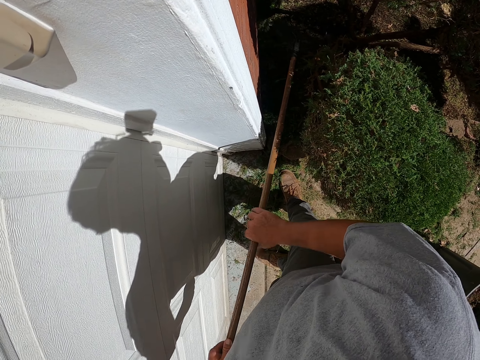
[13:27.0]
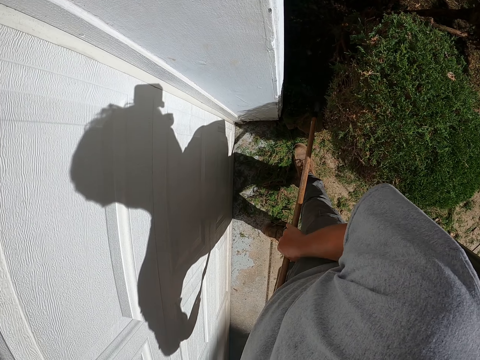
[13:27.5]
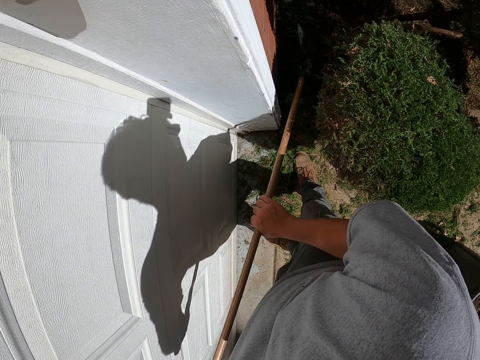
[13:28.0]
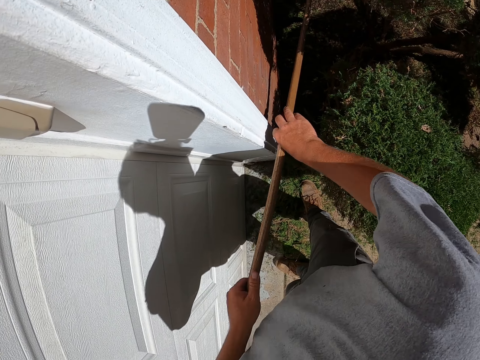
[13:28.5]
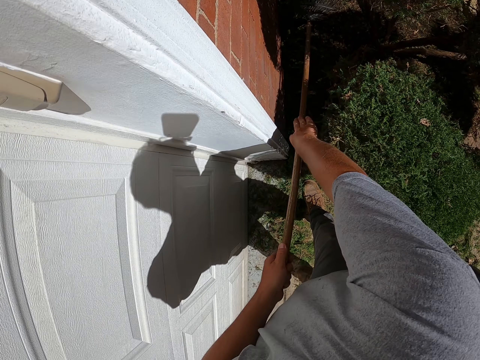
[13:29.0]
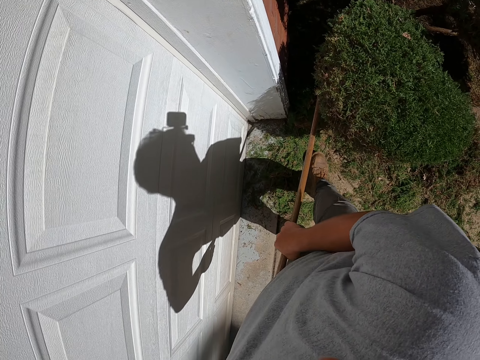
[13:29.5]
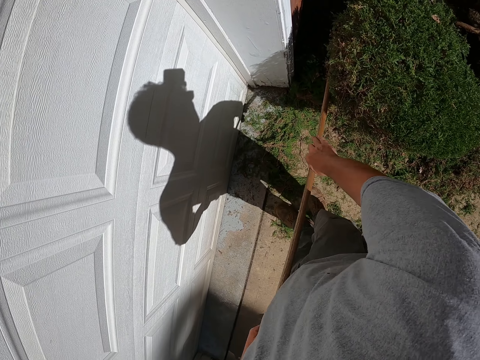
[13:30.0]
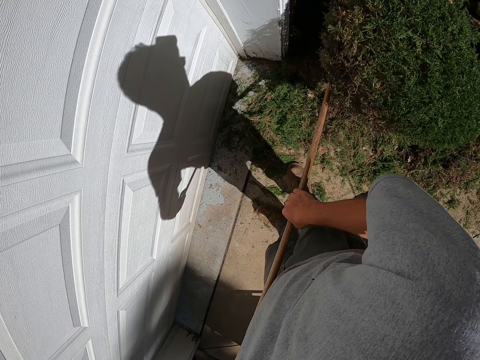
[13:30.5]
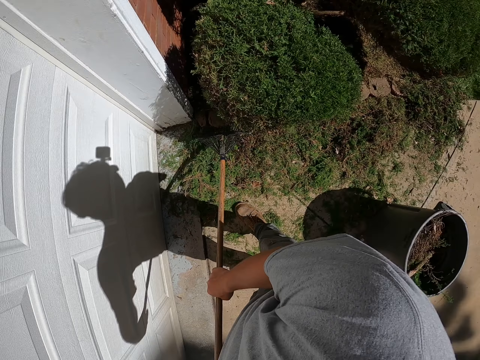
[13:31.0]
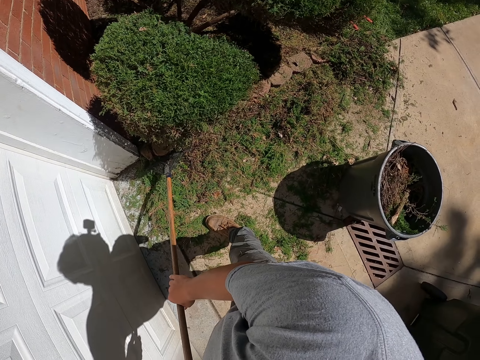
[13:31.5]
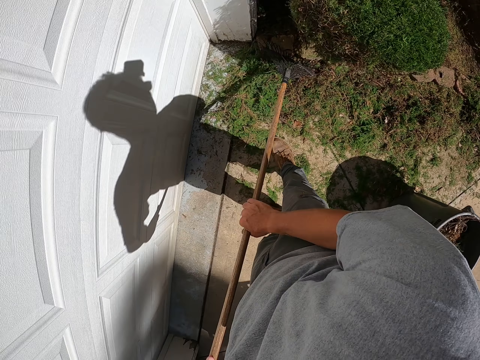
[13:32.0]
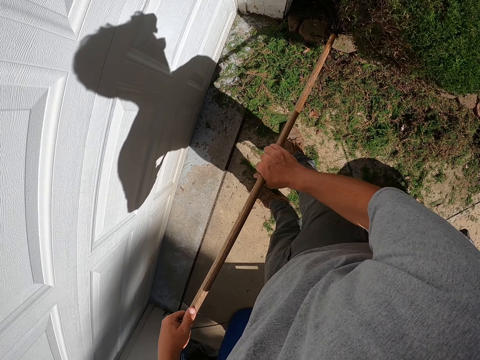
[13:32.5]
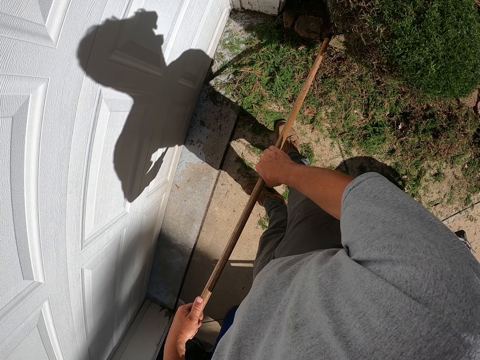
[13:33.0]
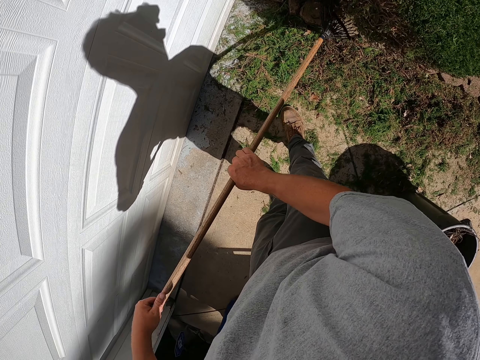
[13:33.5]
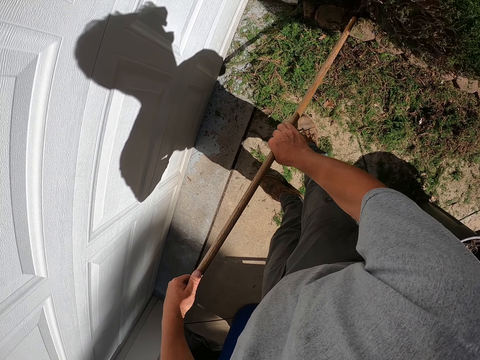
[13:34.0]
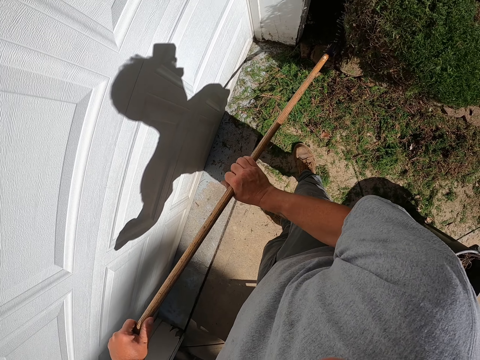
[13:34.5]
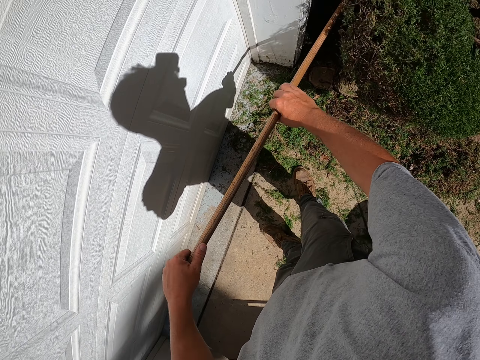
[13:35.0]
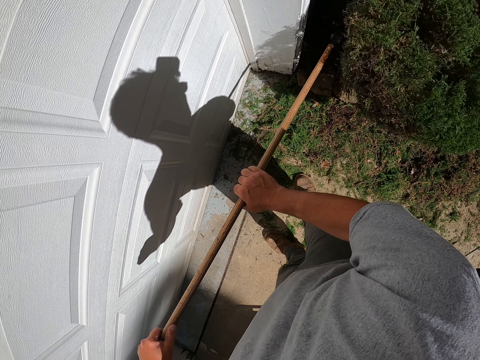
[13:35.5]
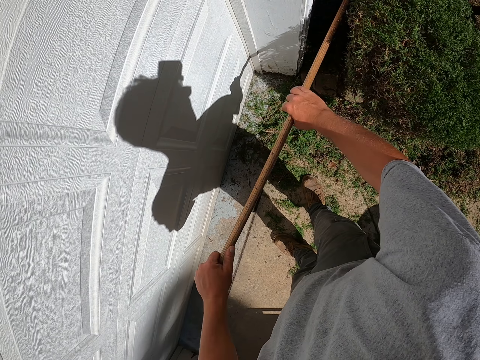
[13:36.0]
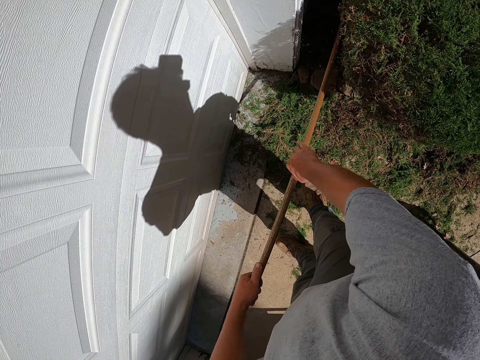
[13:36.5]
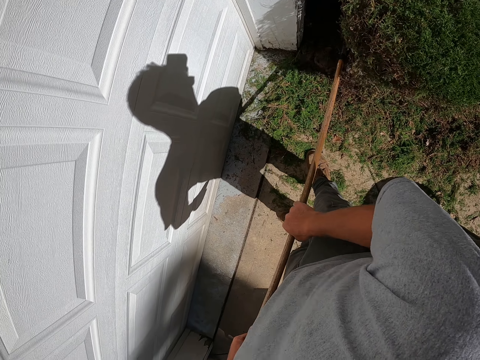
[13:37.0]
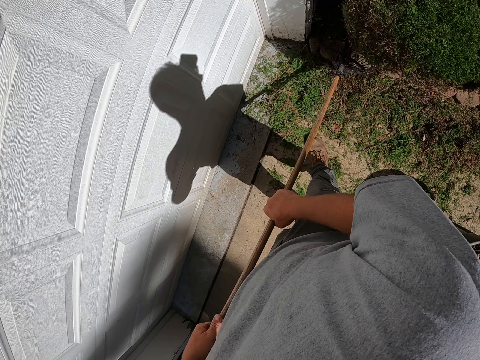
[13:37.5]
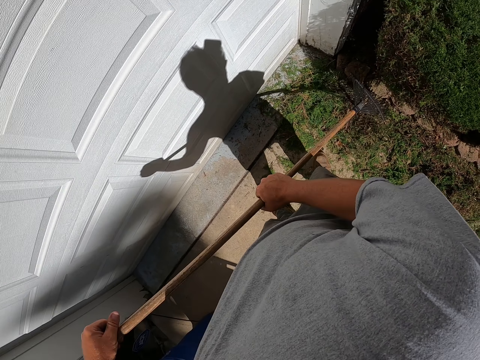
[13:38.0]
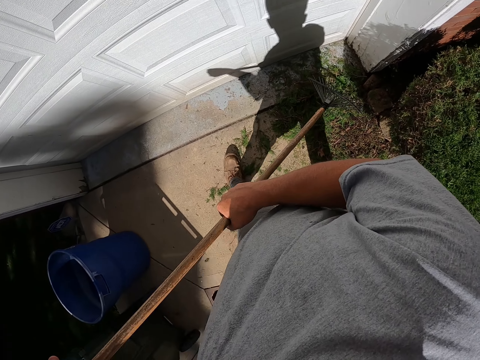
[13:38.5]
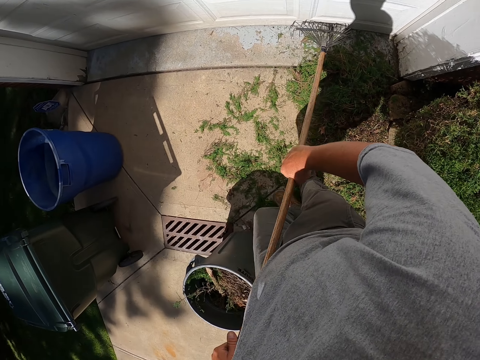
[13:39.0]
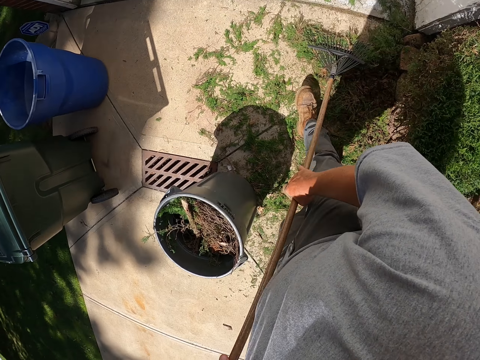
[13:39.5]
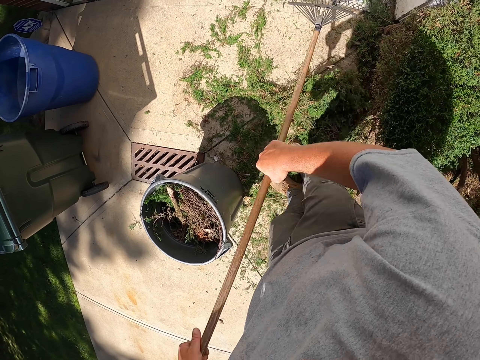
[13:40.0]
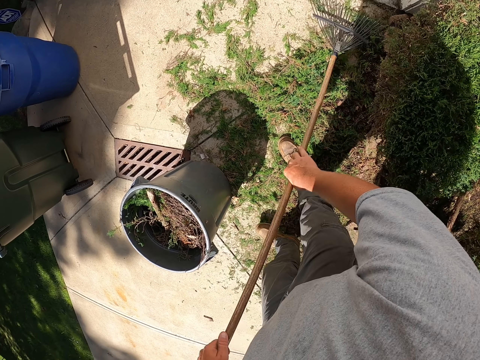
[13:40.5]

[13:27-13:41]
The camera wearer pulls the shrubs with the rake and walks around.

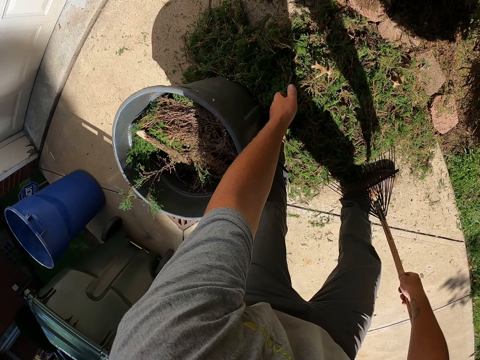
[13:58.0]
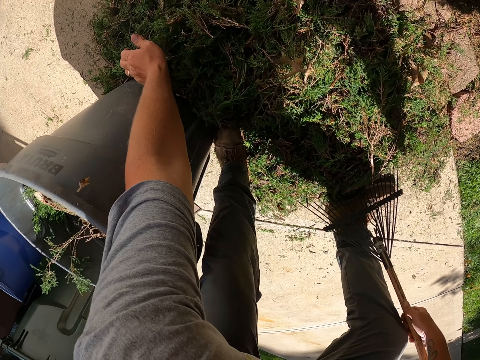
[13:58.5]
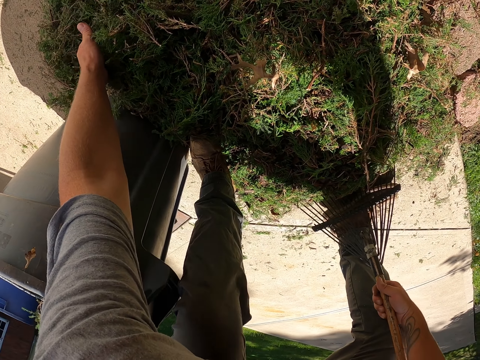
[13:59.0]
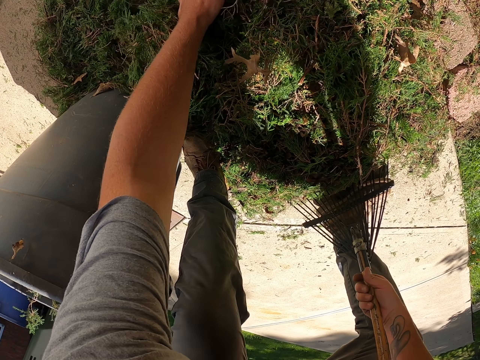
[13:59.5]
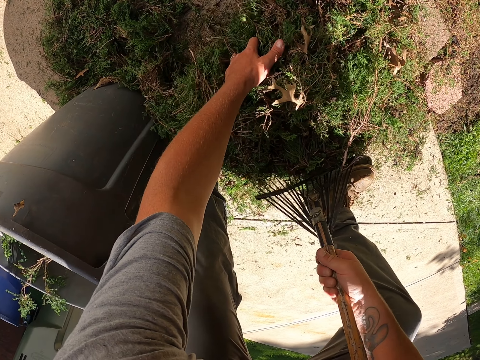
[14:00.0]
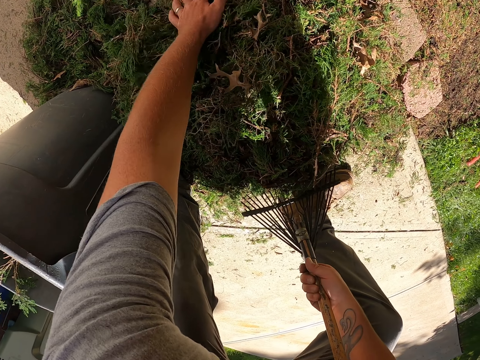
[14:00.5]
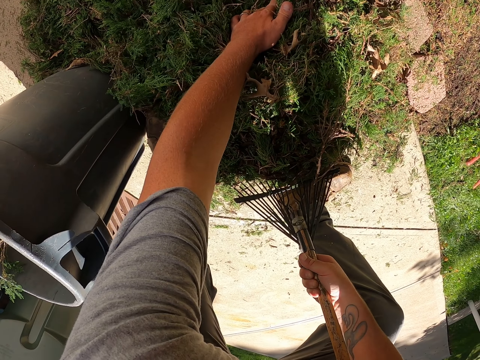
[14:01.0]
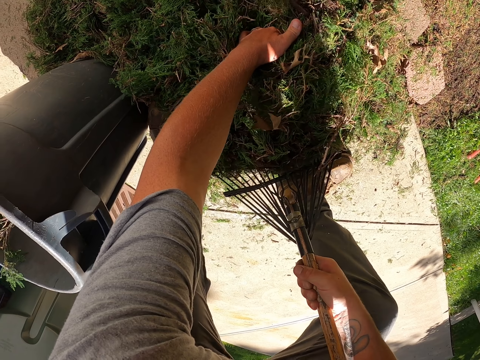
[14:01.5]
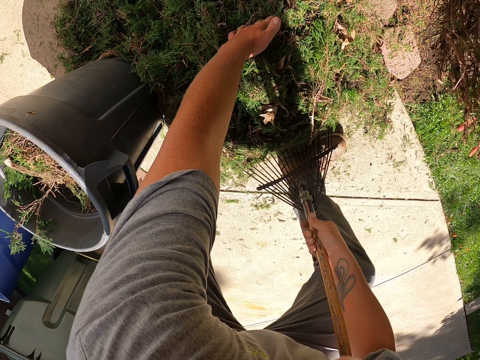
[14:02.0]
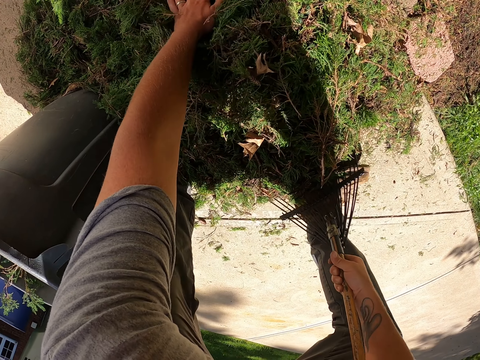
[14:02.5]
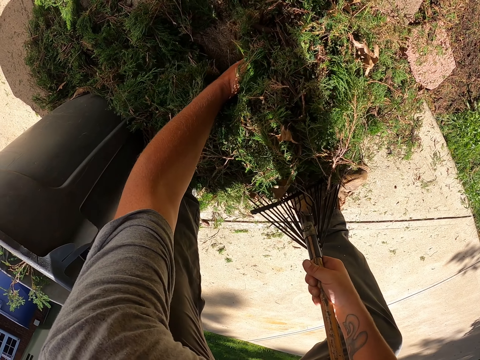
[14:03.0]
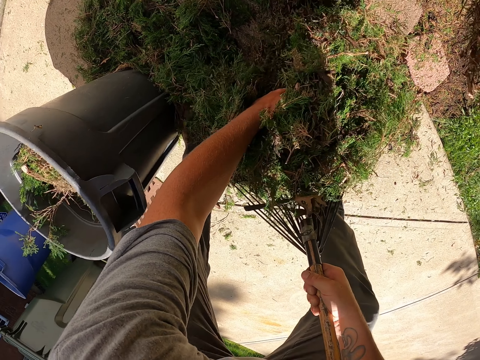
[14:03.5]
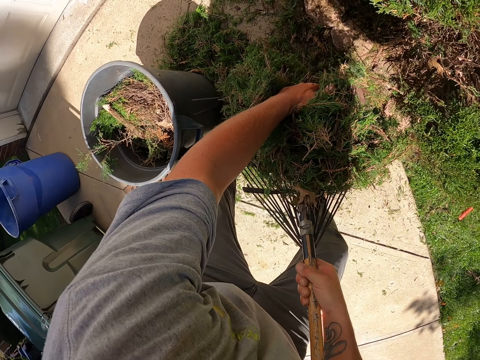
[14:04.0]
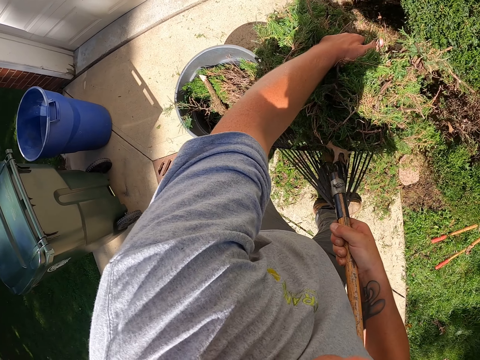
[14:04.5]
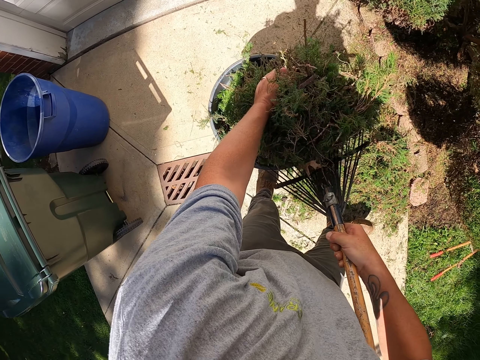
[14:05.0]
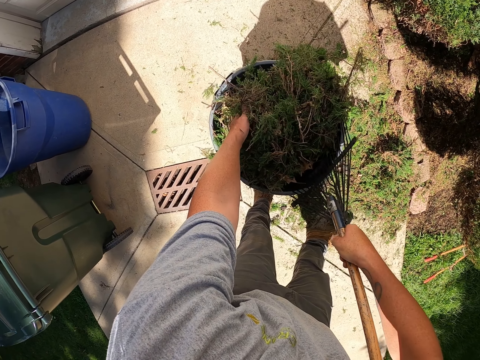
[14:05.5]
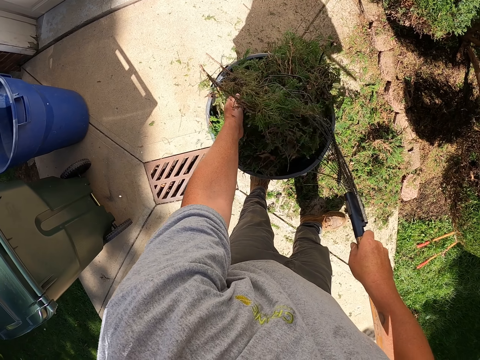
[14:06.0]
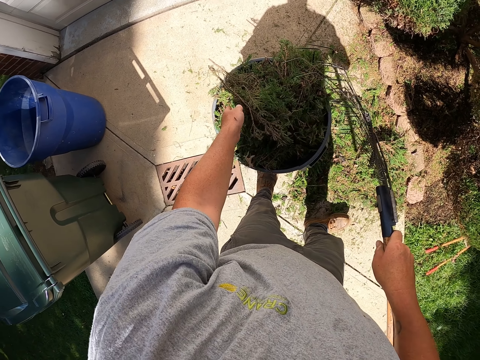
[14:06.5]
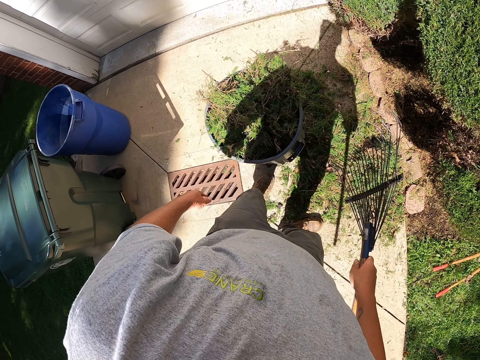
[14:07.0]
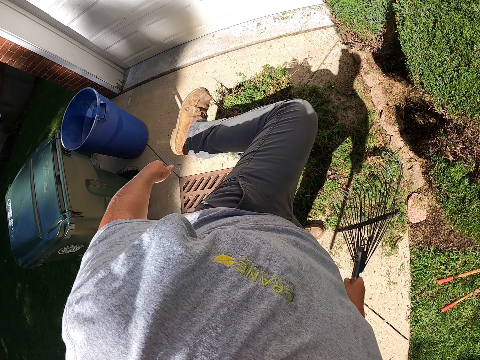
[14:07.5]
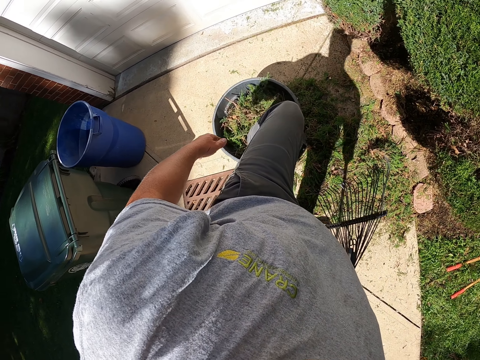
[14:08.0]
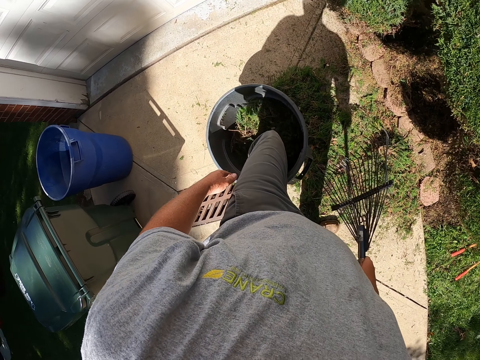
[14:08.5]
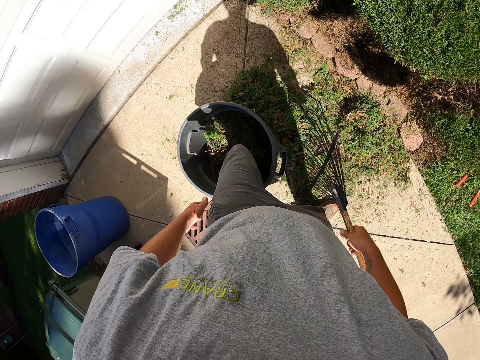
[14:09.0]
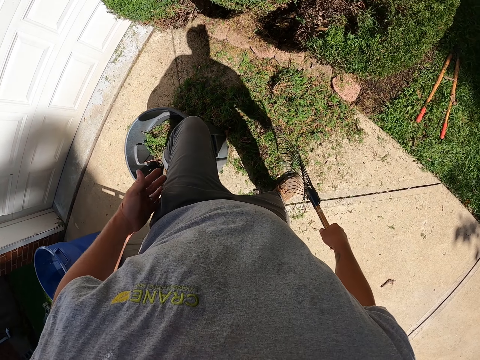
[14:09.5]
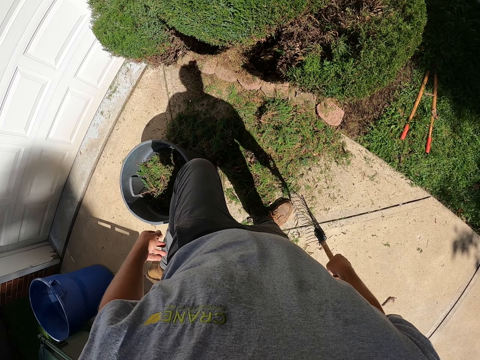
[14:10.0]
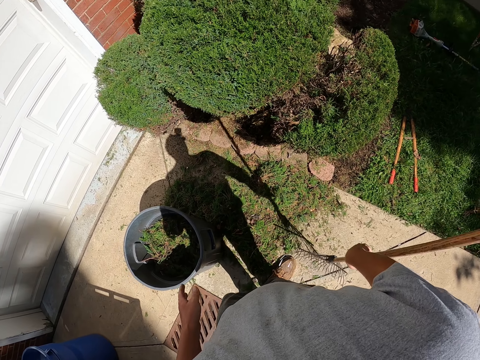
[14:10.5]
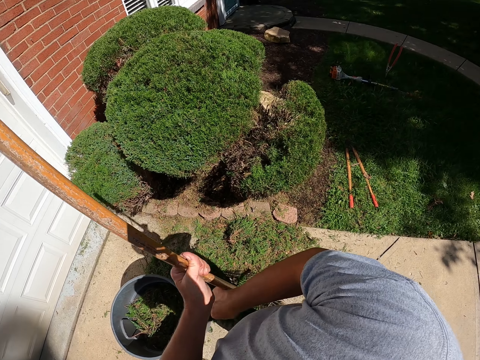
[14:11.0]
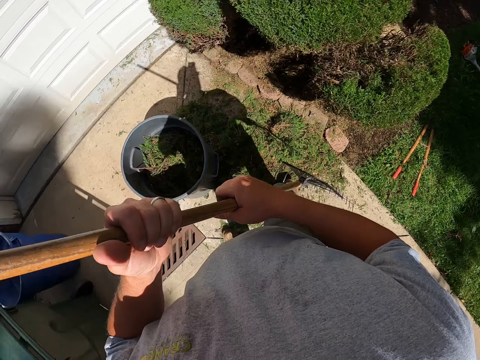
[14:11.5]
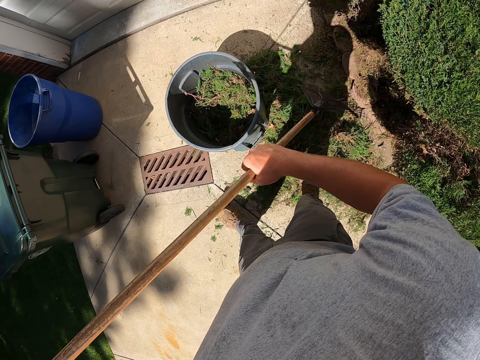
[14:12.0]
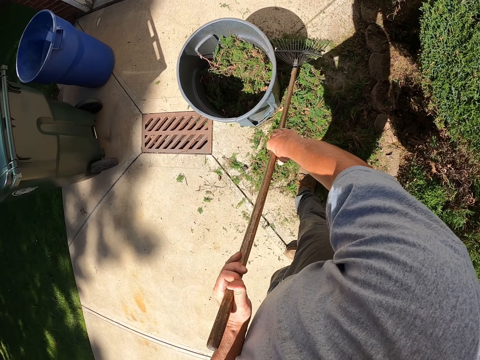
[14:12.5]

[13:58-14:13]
The camera wearer picks the shrubs with the hand and picks the shrubs with the rake. They hold the shrub remains. They lift the shrub remains. They put the shrubs inside the dustbin. They step on the shrubs inside the dustbin. They hold the rake.
